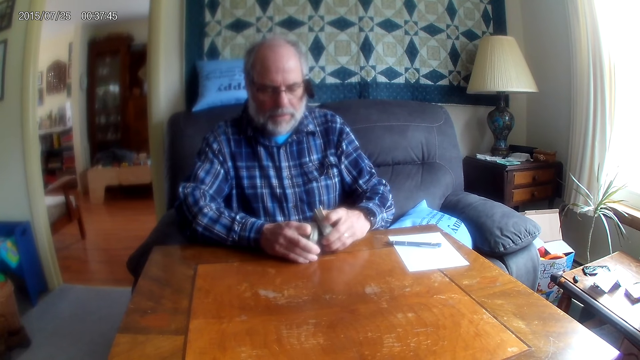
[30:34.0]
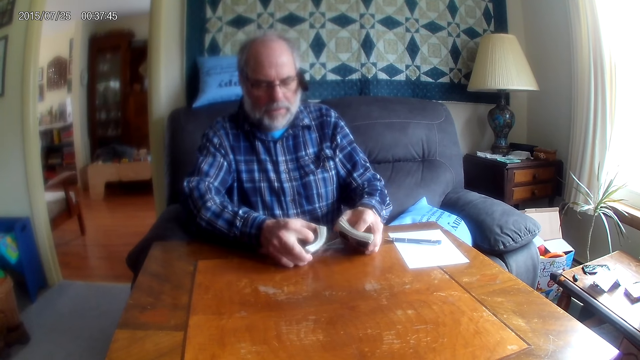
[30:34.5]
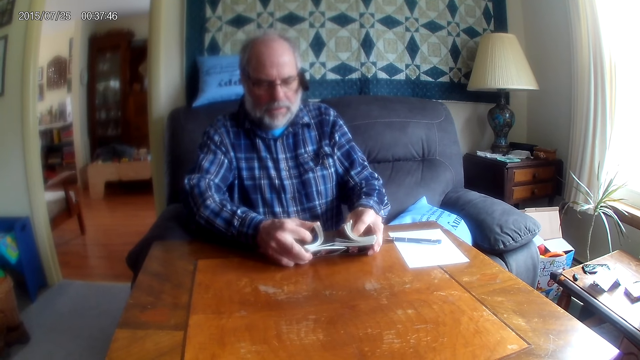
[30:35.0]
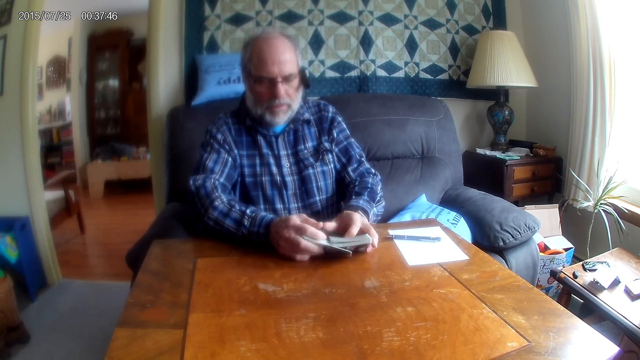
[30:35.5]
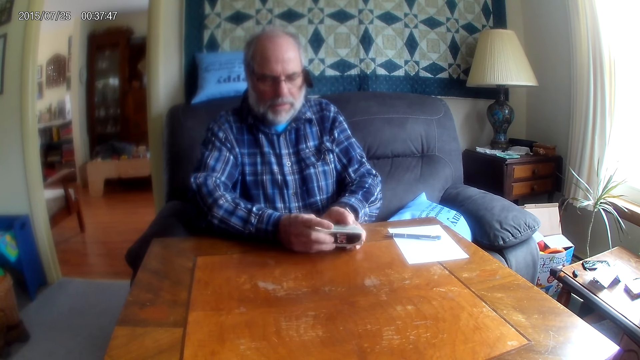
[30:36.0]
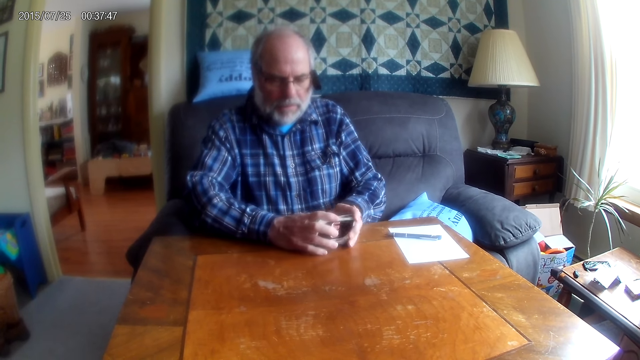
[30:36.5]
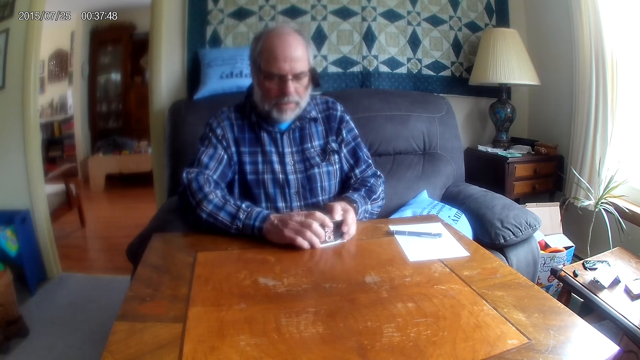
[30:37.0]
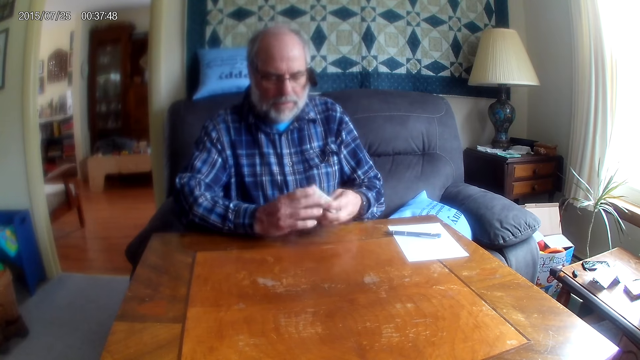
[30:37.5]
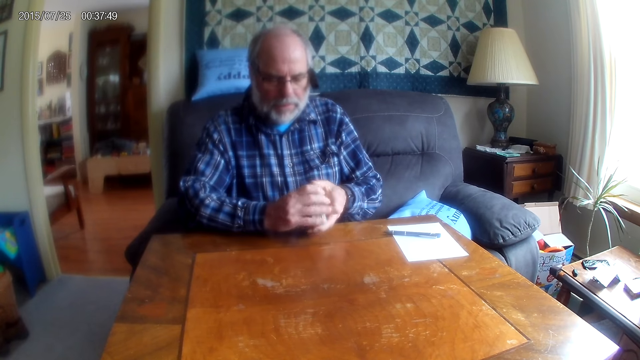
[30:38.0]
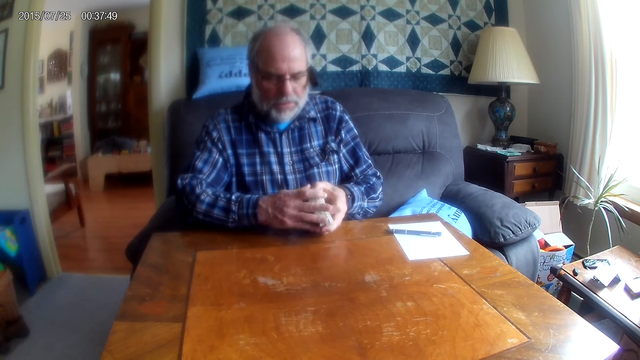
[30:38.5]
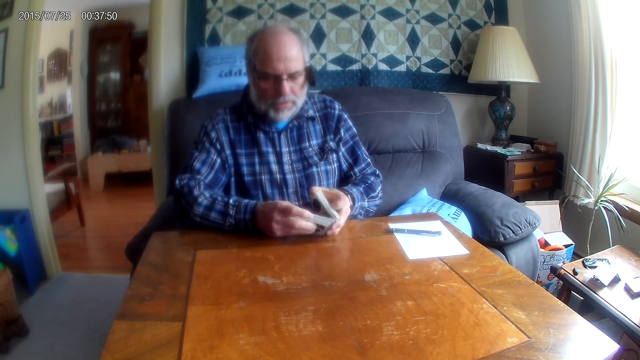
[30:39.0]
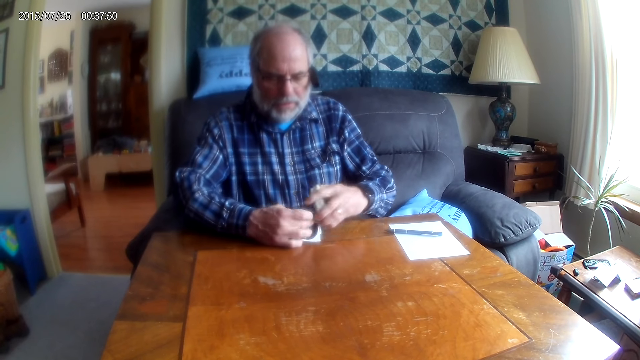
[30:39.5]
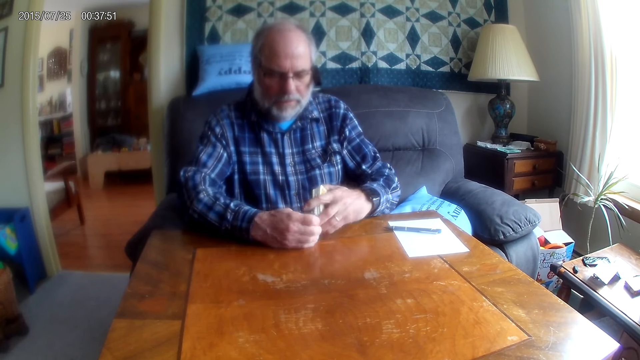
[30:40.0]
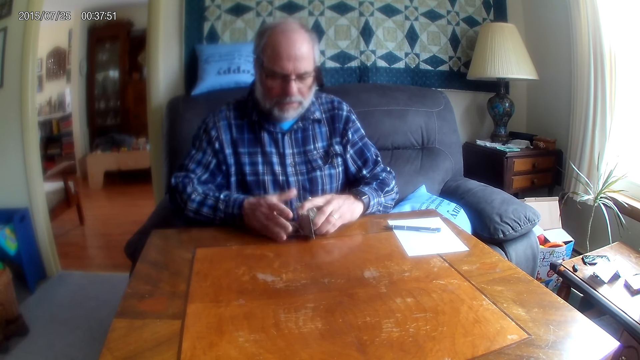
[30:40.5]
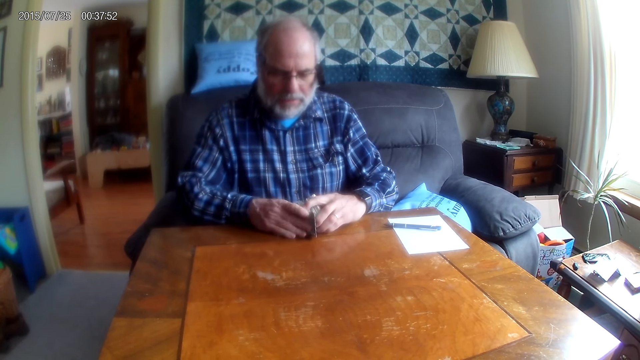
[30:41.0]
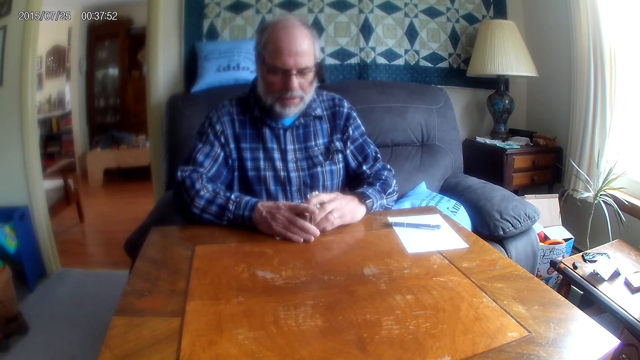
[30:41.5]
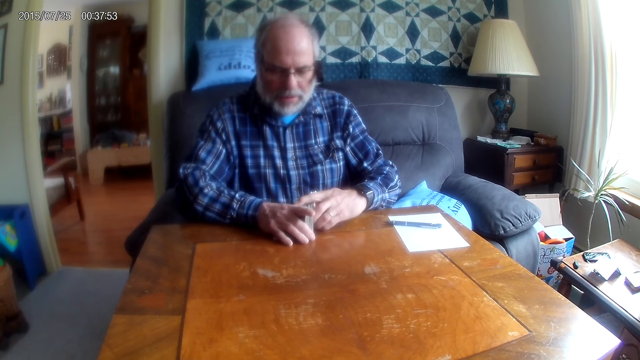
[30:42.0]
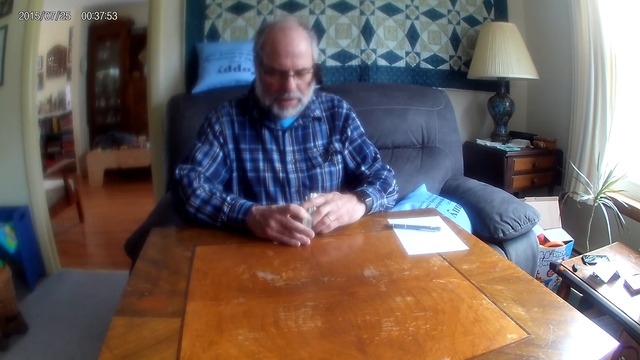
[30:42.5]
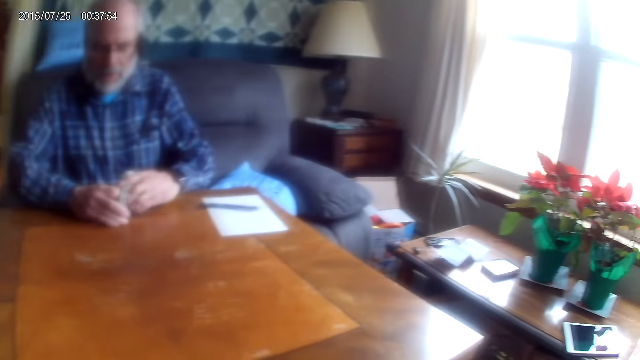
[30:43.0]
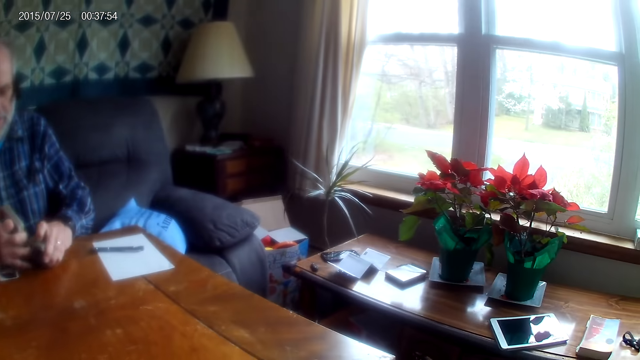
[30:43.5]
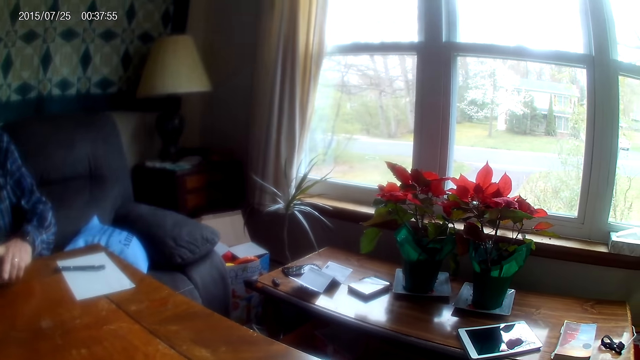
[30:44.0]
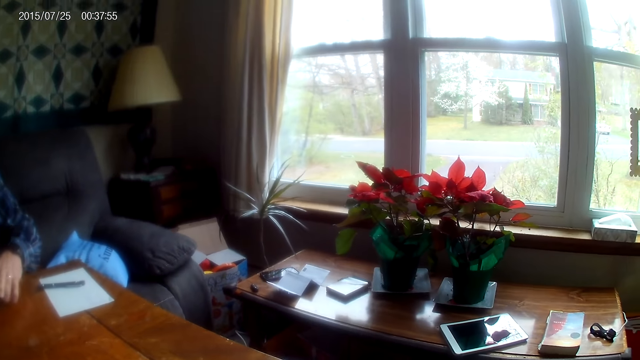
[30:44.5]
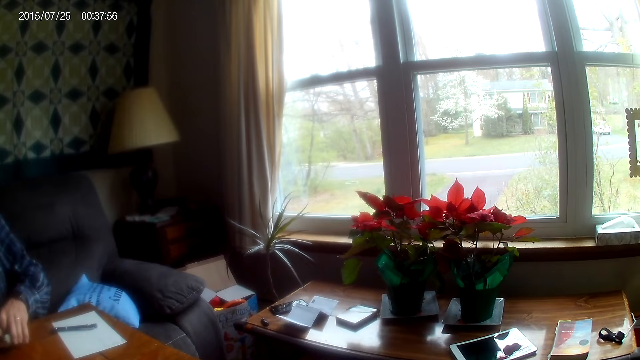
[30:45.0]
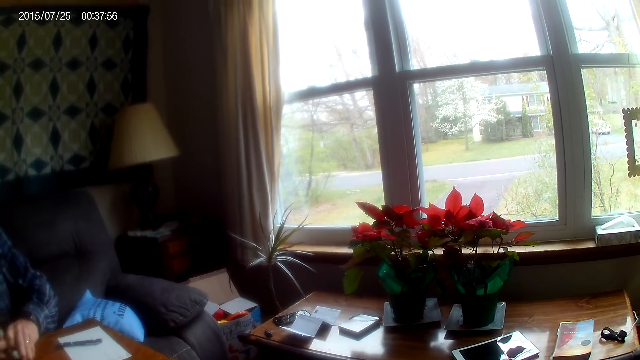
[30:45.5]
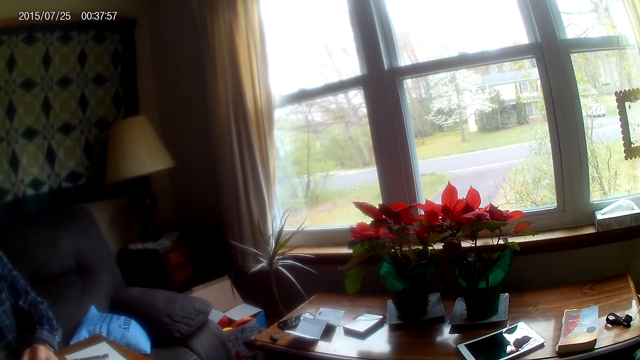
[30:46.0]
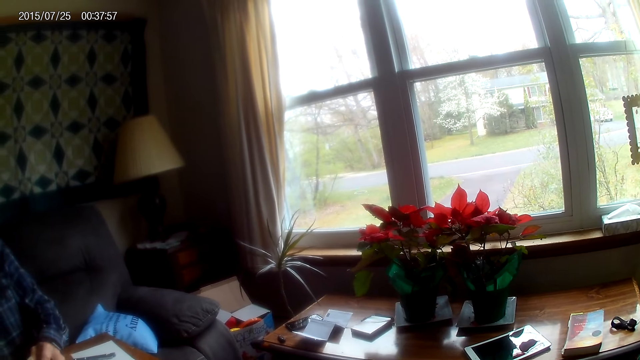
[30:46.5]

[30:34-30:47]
A man shuffles cards. The man holds the cards. The man shuffles the card. The camera wearer looks around.

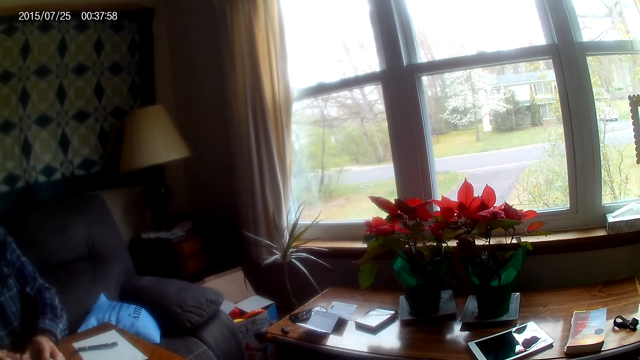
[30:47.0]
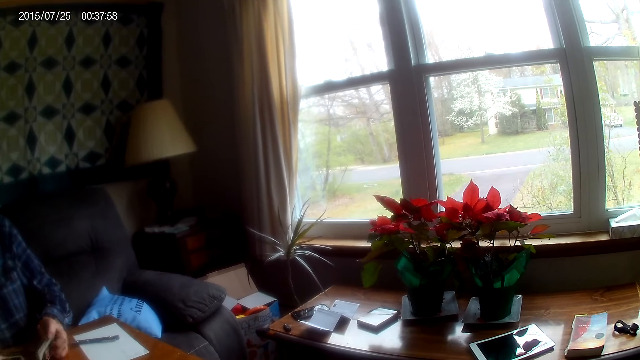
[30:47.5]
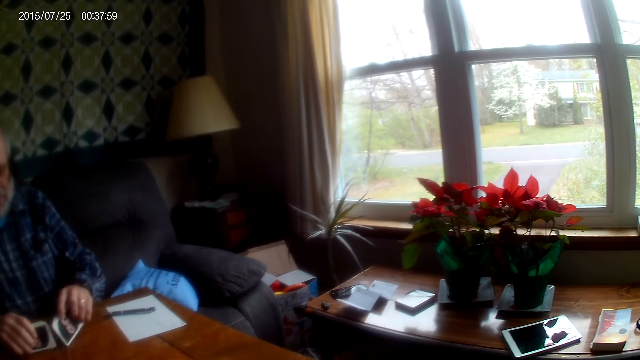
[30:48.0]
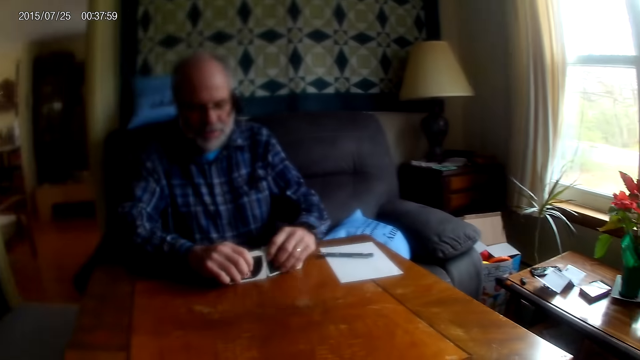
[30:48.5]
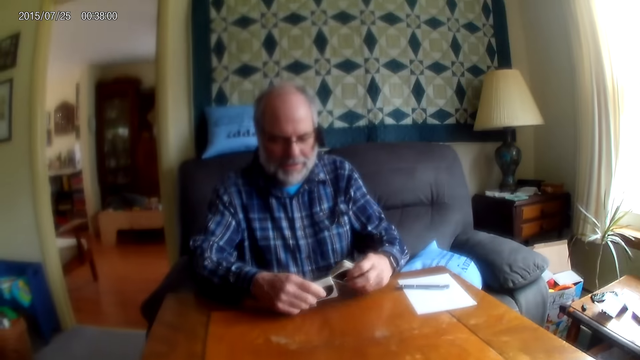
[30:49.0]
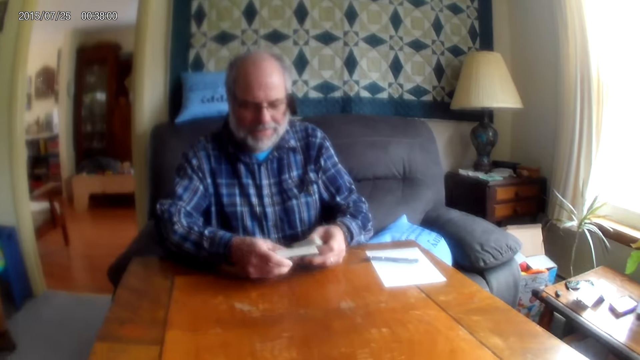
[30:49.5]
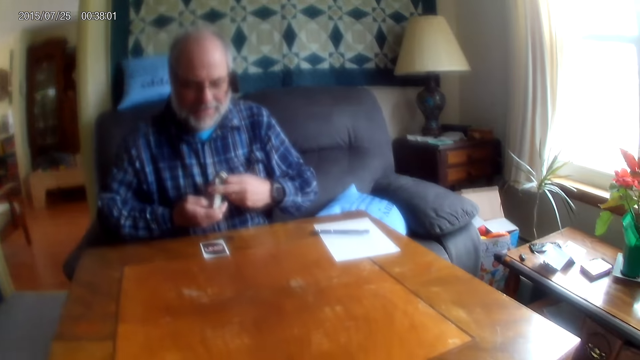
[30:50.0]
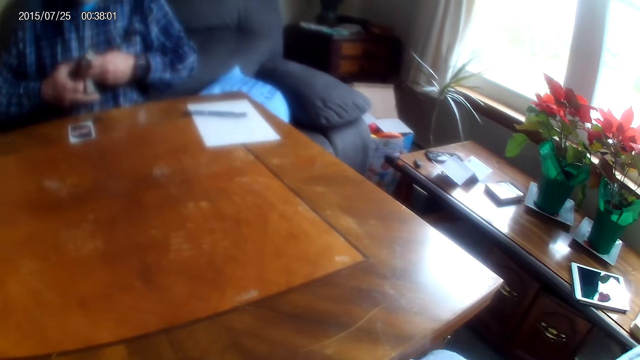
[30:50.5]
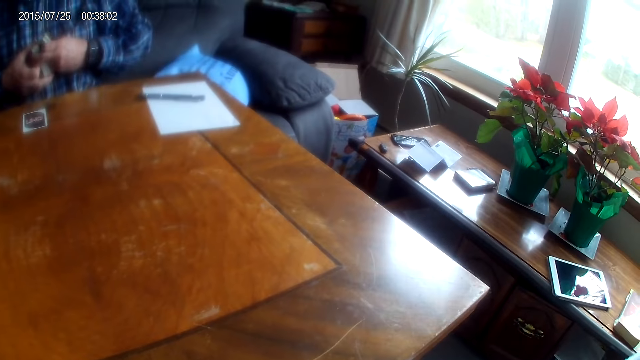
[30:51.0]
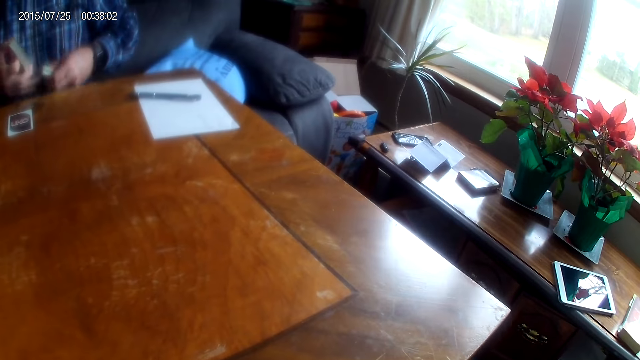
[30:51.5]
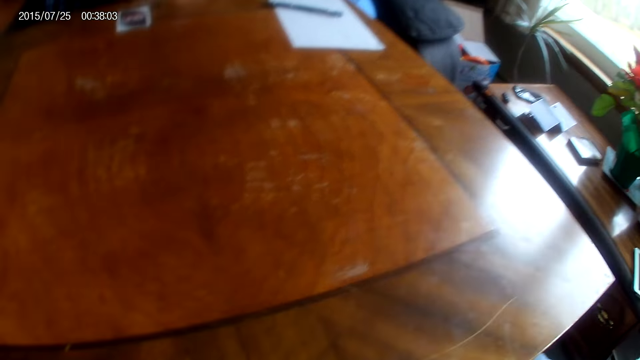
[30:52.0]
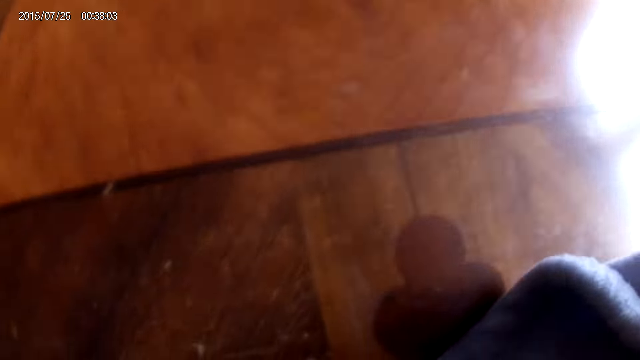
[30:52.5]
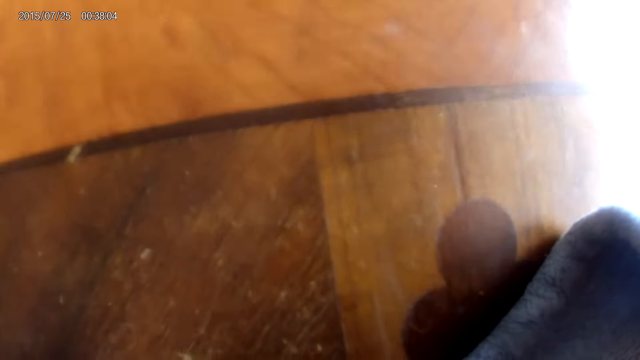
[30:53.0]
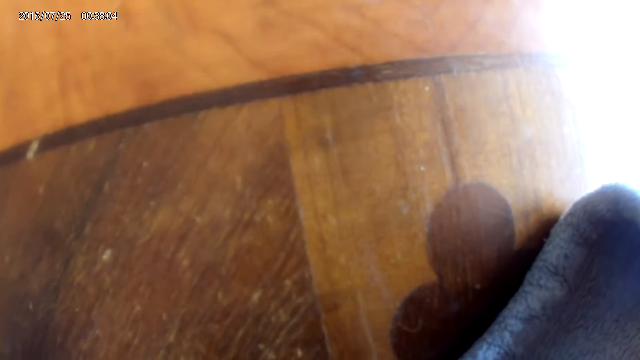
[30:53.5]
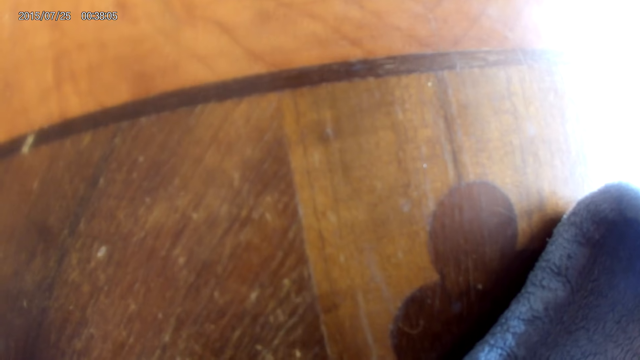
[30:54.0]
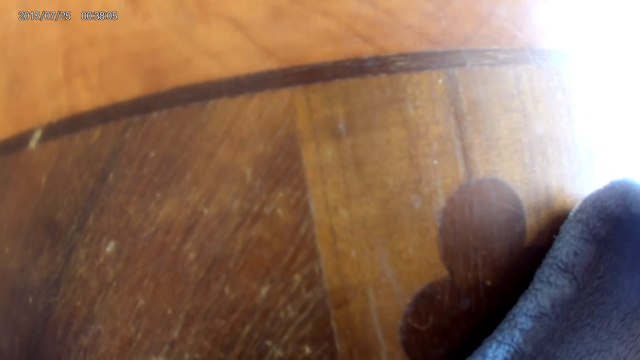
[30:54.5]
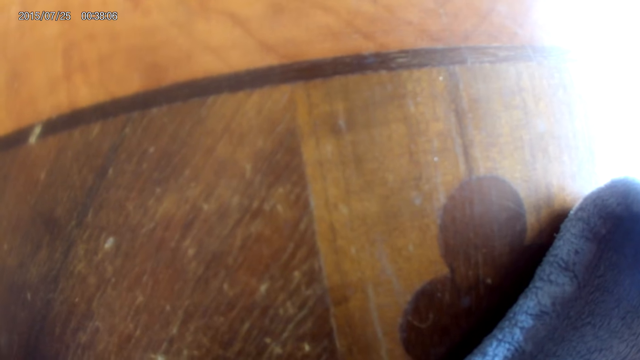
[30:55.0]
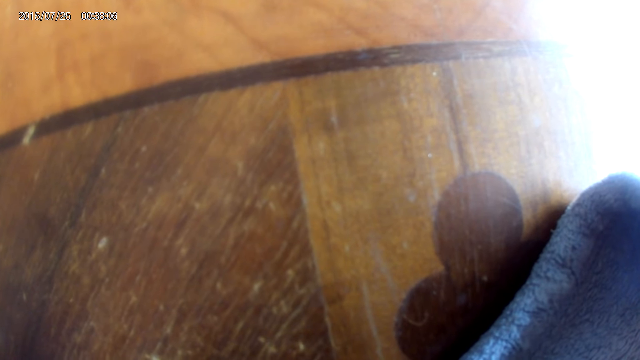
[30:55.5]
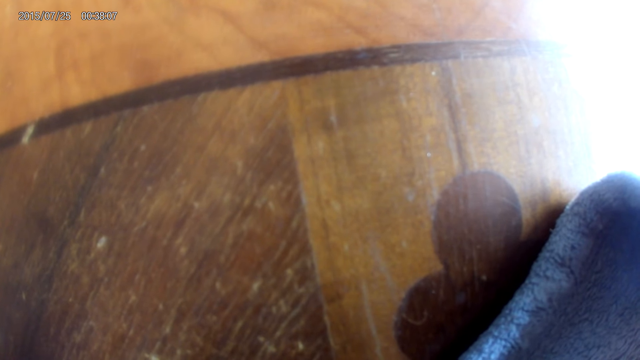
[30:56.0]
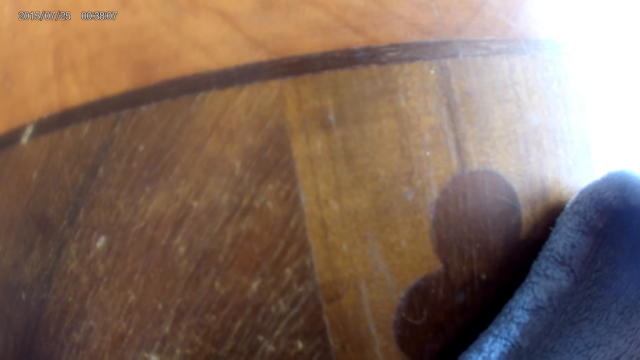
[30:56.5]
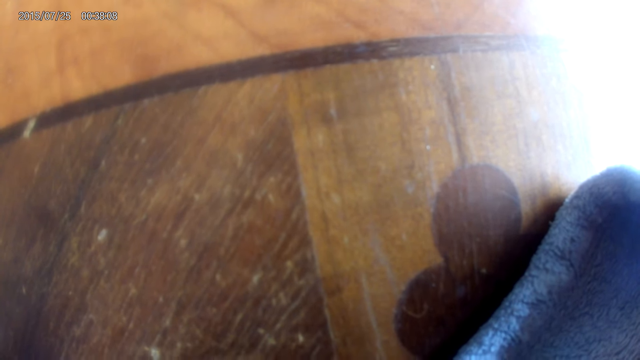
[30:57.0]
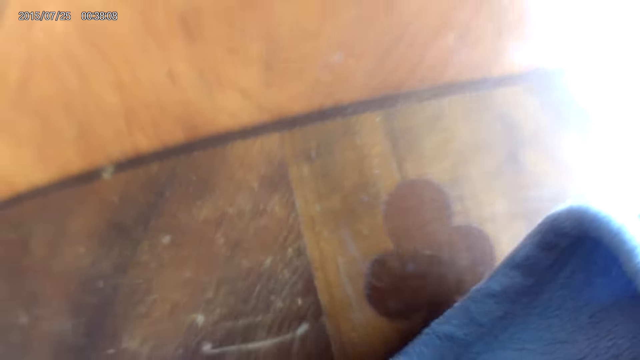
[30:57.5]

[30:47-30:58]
A man converses with the camera wearer. The man shuffles cards. The camera wearer converses with the man. They look around the table.
